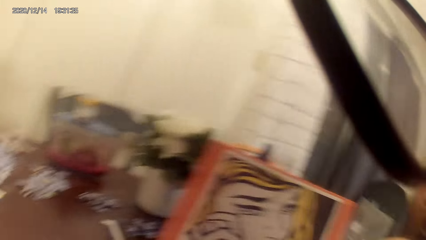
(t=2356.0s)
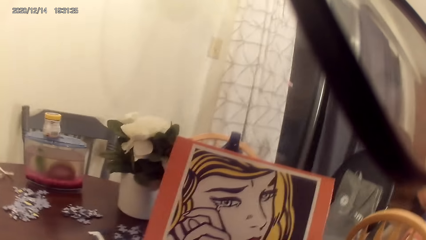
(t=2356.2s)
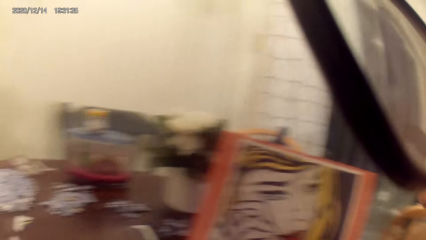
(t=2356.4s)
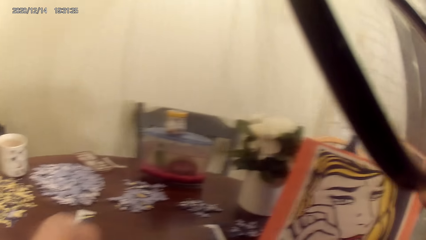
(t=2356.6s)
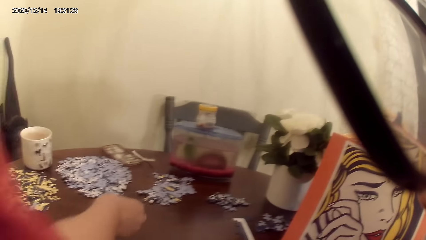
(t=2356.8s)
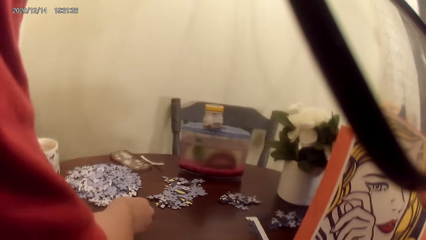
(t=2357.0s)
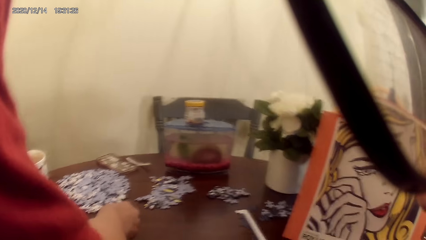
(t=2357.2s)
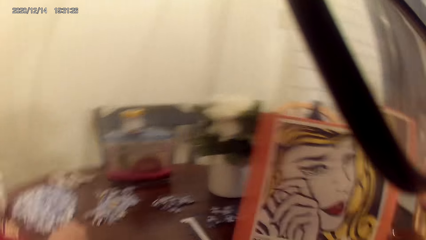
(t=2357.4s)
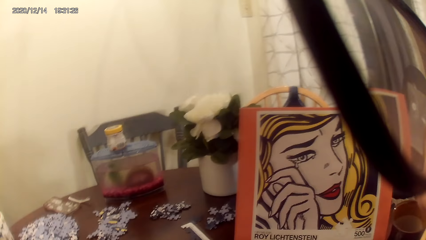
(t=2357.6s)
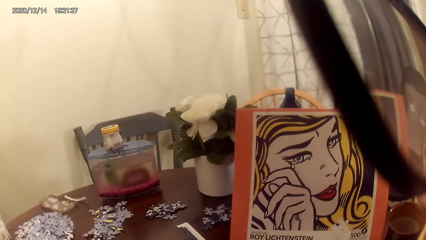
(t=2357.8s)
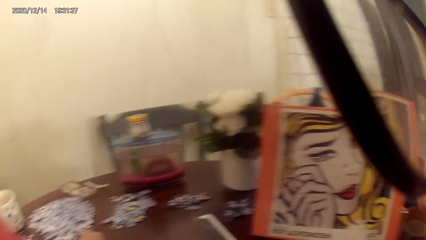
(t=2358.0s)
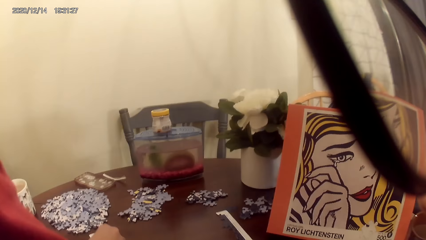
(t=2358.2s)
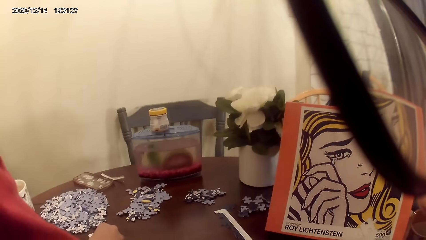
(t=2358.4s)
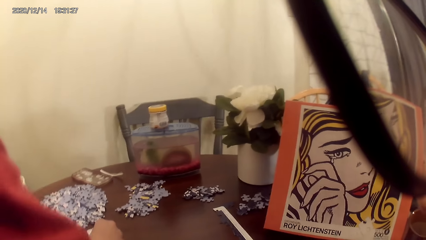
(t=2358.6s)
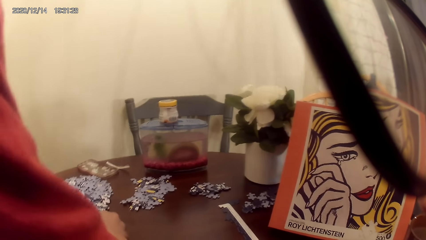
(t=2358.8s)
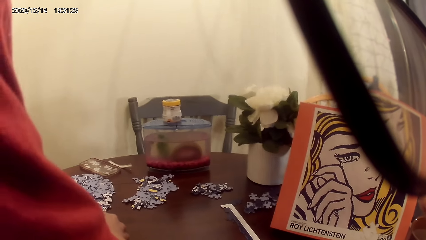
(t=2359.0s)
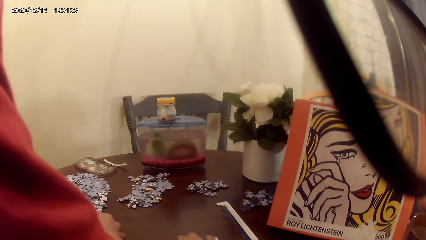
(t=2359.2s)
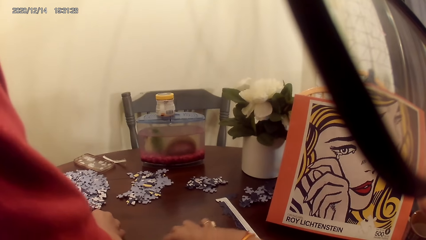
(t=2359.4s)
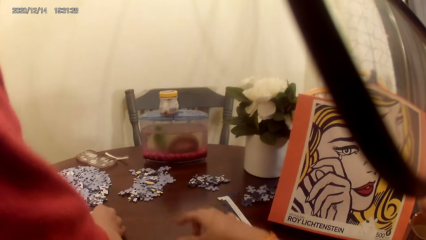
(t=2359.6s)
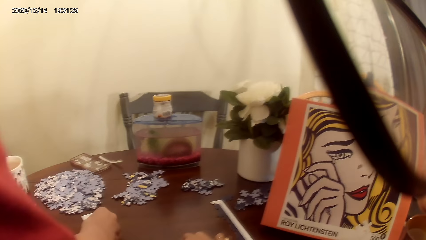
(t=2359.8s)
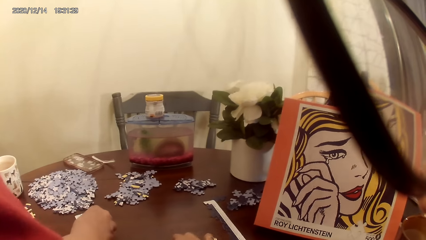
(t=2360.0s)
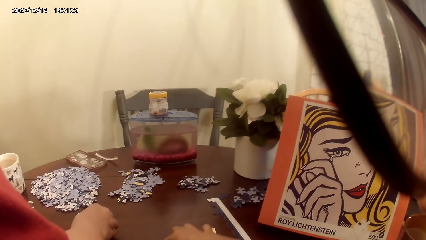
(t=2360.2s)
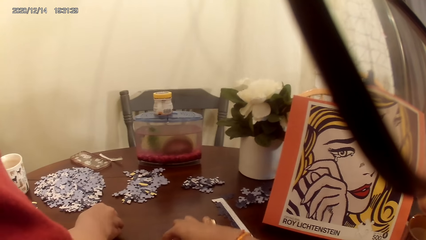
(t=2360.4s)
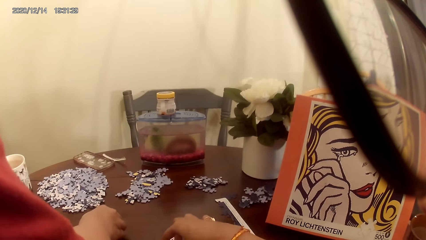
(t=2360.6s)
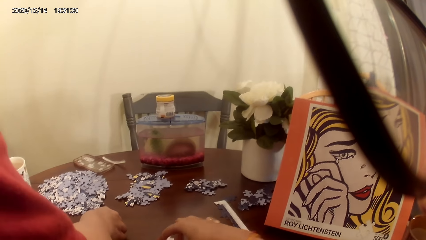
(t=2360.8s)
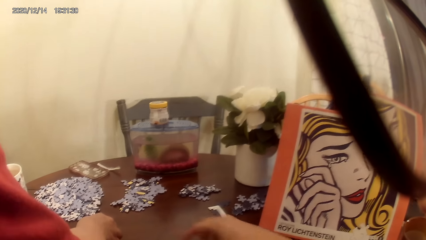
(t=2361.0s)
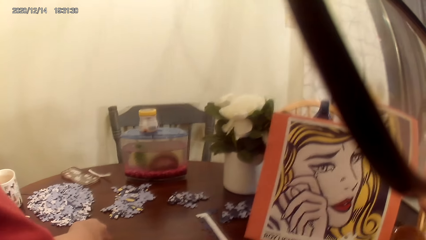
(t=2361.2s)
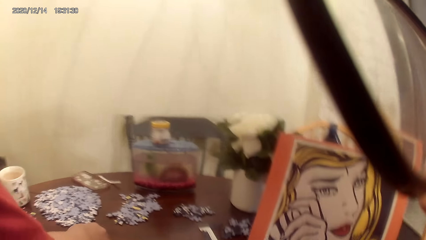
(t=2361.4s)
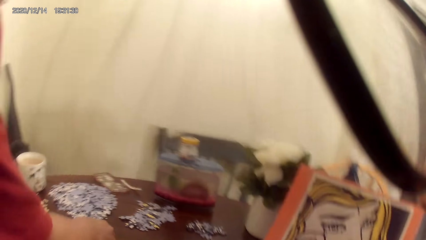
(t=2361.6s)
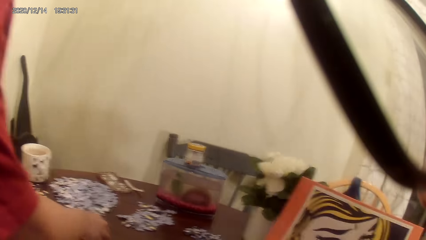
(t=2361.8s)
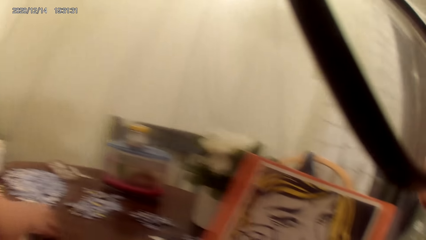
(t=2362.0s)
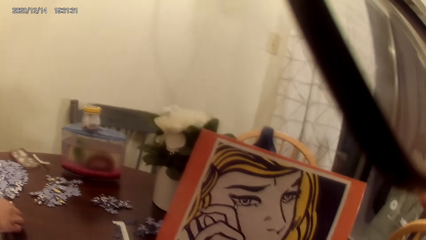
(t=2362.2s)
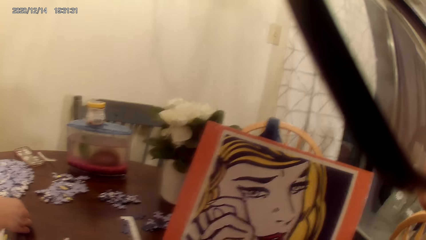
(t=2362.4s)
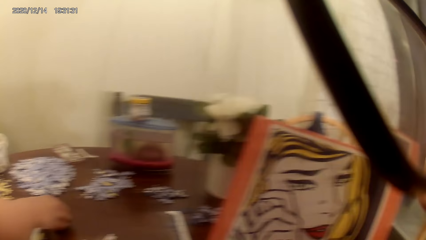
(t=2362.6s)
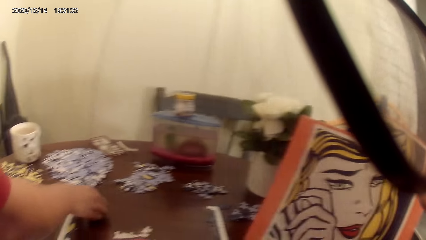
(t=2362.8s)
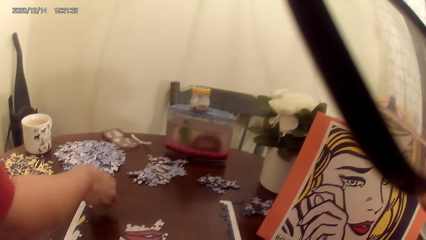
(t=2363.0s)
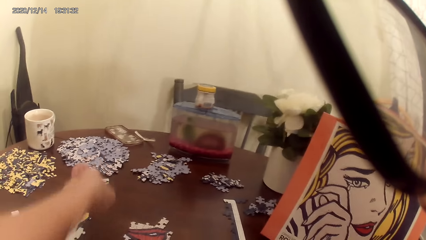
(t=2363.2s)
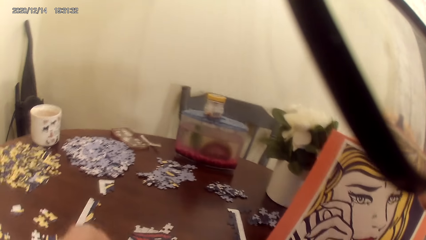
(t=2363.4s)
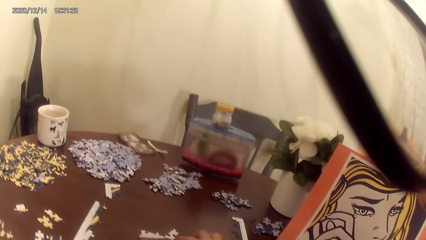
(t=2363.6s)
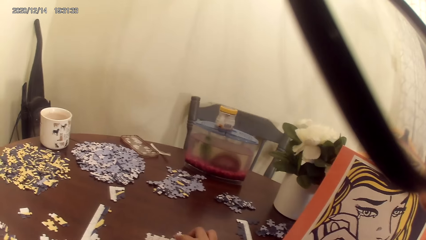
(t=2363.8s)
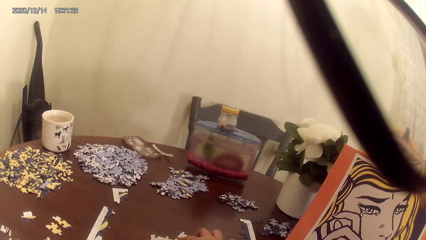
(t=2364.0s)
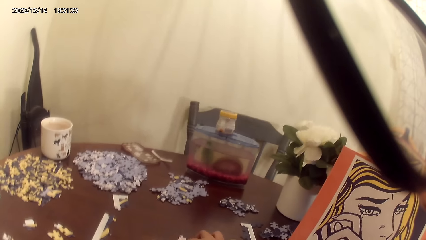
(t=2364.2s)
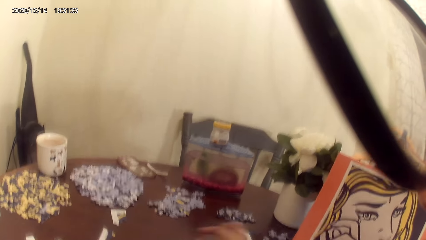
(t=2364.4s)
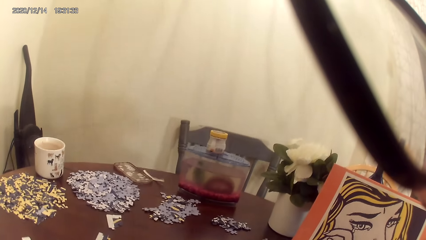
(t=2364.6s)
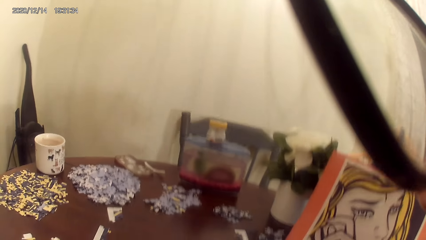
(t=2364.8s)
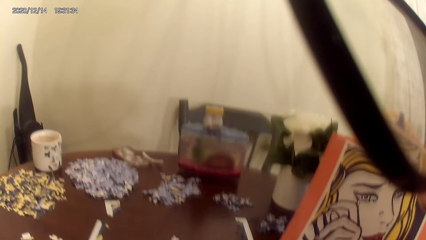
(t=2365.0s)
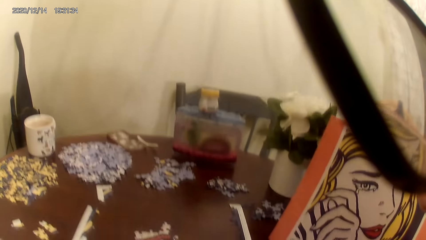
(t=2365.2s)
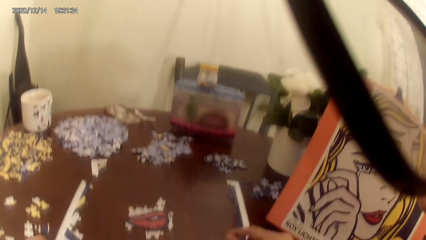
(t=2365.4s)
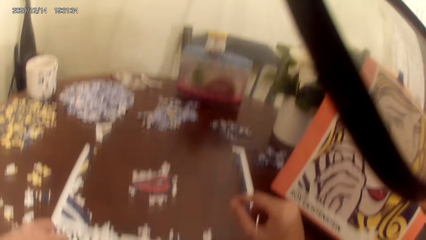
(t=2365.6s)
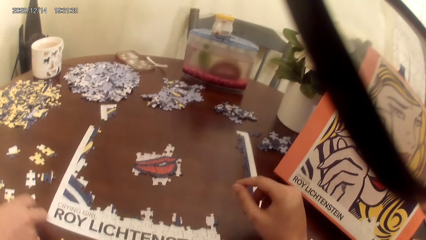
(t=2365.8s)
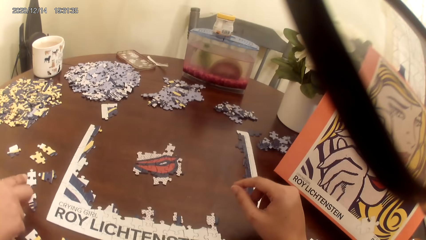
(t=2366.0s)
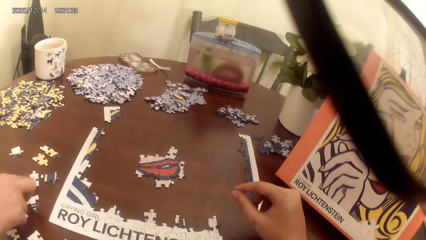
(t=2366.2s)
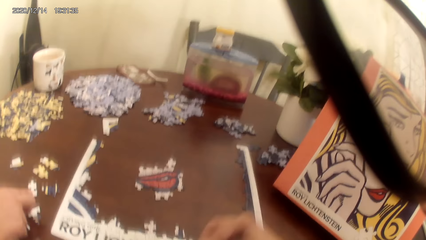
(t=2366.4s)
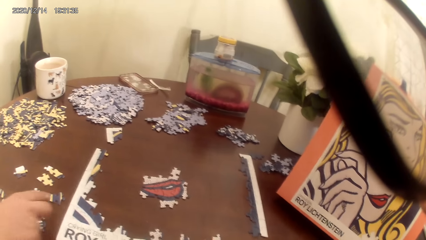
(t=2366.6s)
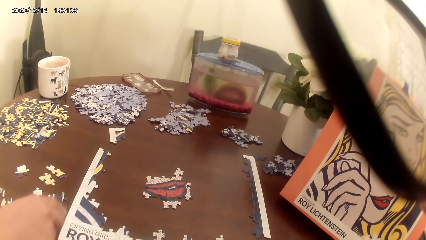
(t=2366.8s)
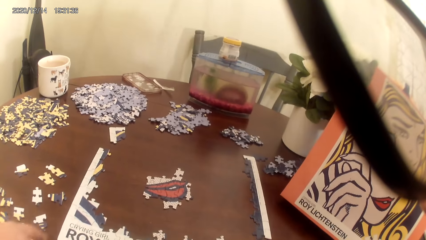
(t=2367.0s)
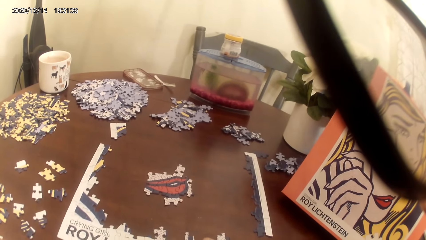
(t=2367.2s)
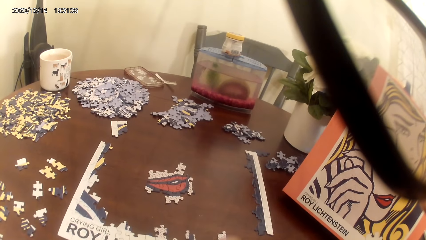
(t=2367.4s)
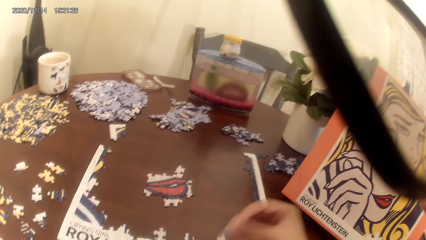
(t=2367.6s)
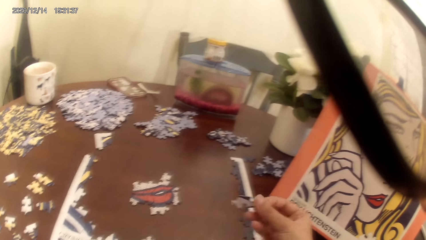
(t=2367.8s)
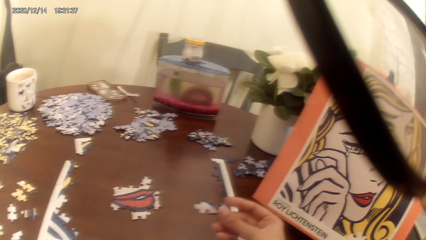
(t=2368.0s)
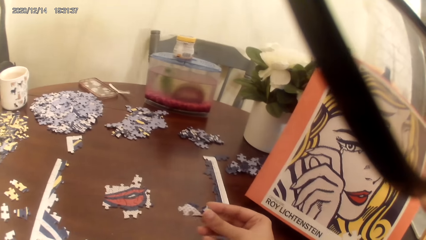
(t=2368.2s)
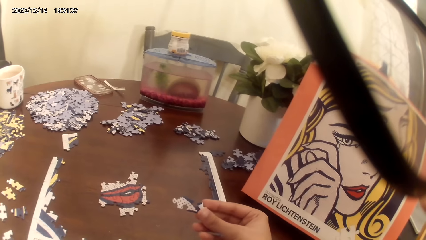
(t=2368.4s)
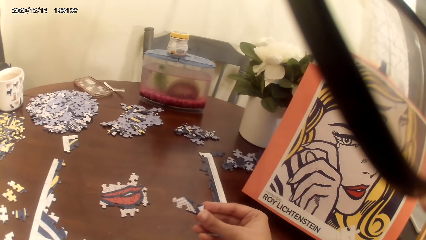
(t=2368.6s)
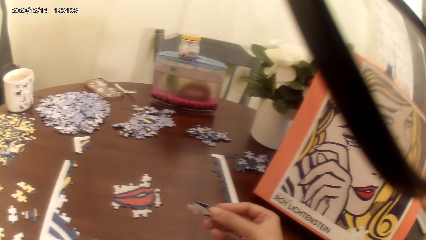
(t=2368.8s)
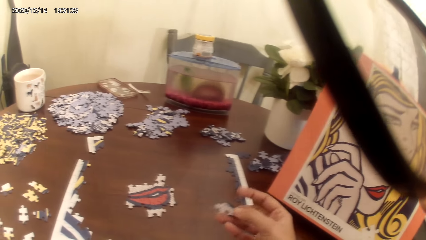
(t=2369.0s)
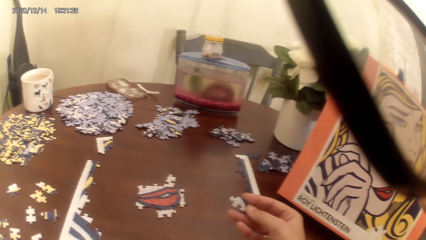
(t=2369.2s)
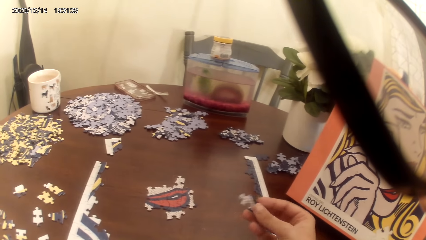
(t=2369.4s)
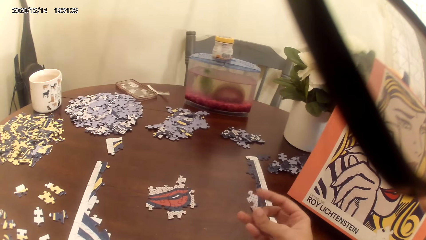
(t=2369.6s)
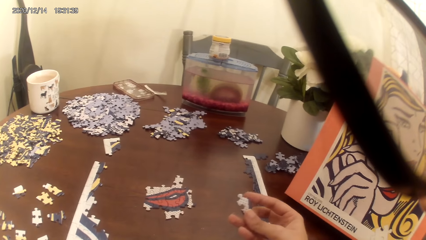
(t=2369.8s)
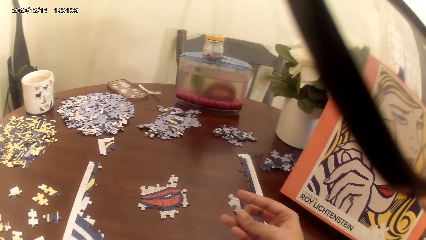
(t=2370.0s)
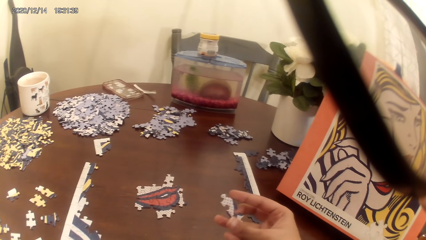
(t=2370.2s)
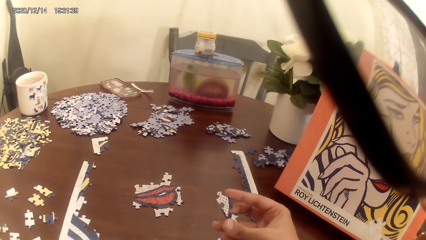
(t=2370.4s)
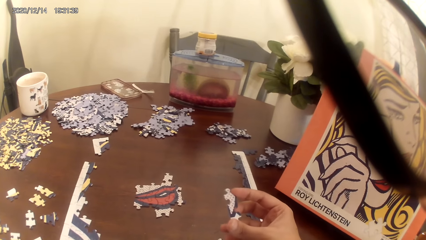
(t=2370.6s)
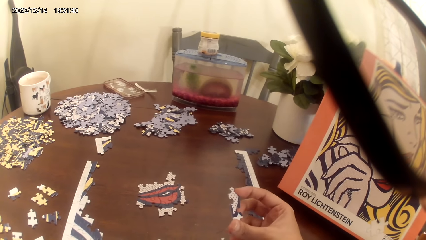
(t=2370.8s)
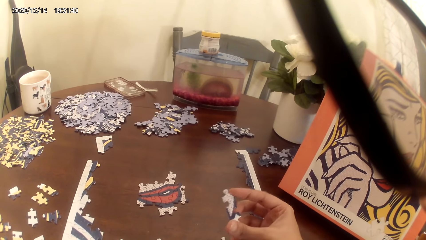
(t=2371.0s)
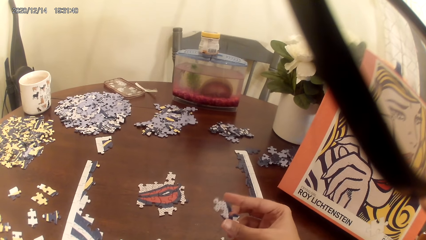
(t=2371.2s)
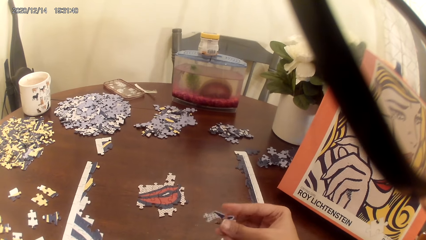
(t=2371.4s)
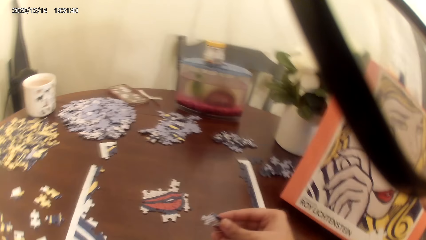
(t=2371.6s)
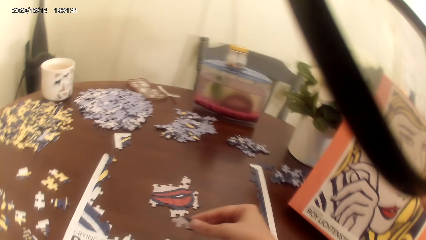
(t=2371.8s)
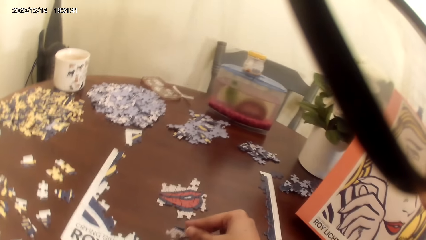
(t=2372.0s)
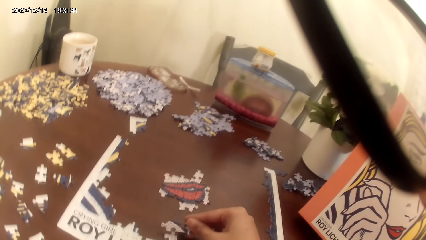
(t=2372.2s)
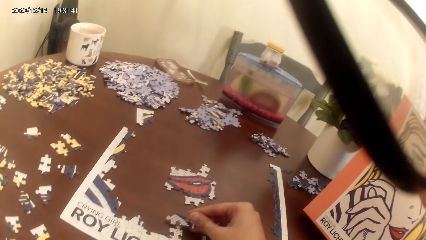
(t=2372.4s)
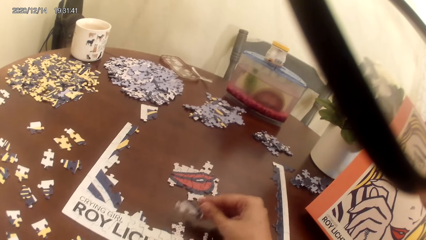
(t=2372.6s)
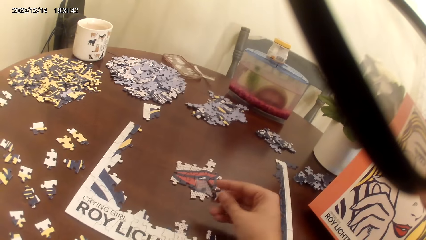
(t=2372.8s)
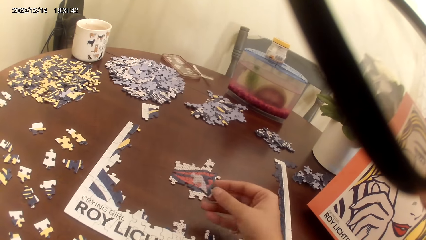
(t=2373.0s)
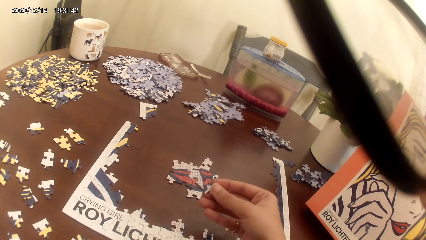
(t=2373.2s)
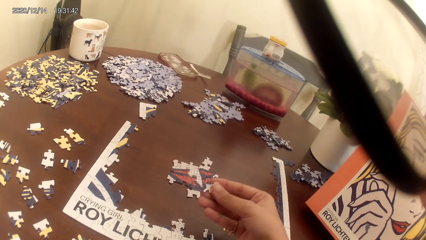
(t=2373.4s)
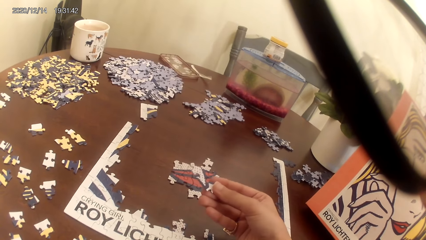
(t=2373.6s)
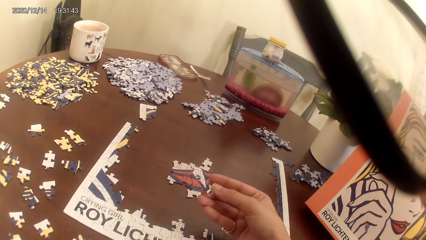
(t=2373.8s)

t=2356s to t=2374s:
The camera wearer converses with a woman. They play a puzzle game with the woman.
